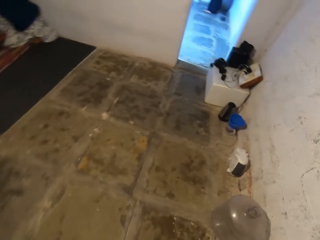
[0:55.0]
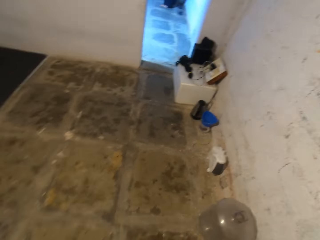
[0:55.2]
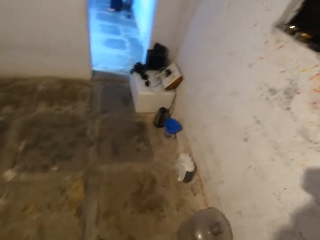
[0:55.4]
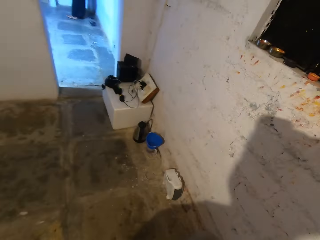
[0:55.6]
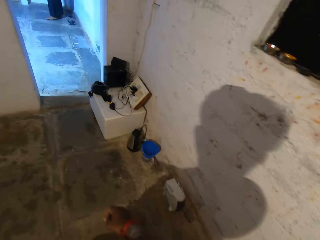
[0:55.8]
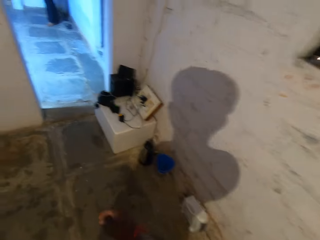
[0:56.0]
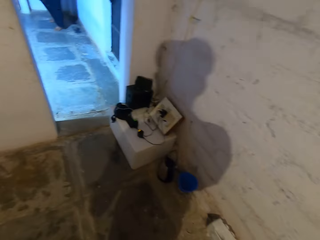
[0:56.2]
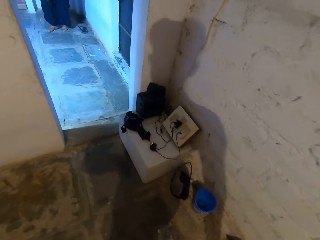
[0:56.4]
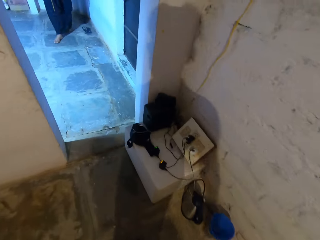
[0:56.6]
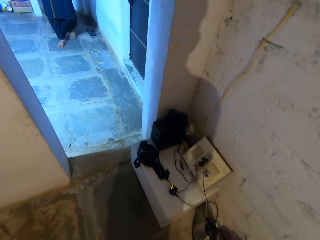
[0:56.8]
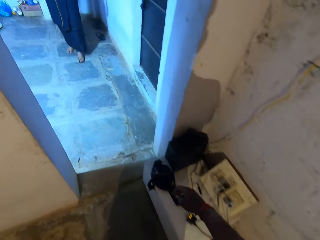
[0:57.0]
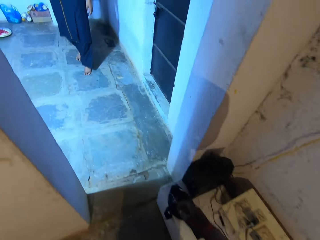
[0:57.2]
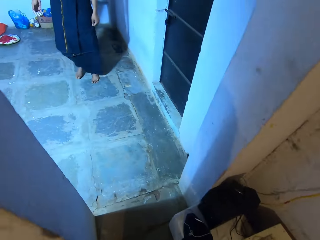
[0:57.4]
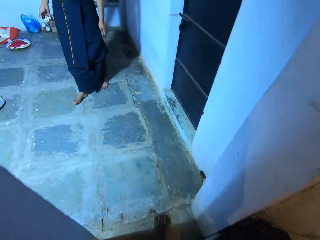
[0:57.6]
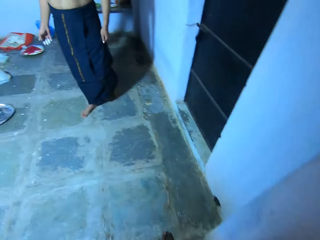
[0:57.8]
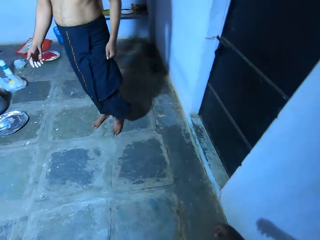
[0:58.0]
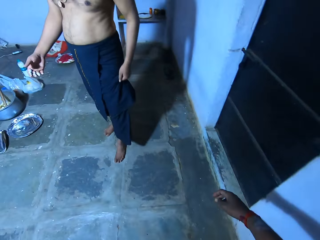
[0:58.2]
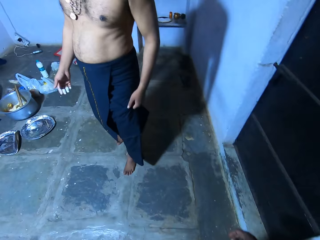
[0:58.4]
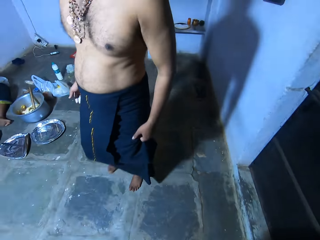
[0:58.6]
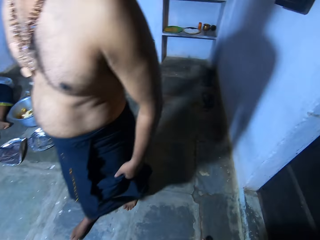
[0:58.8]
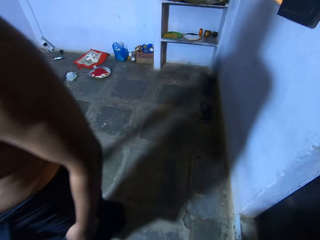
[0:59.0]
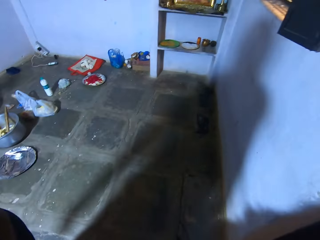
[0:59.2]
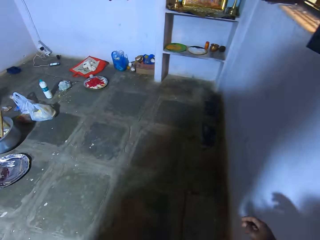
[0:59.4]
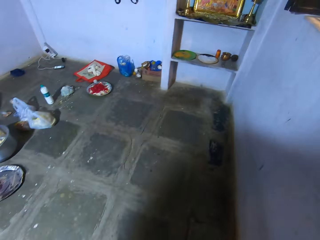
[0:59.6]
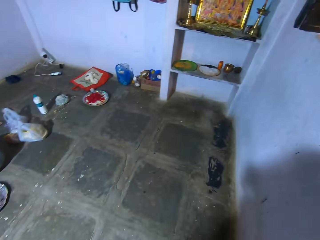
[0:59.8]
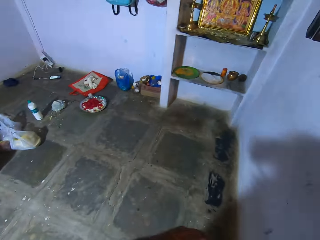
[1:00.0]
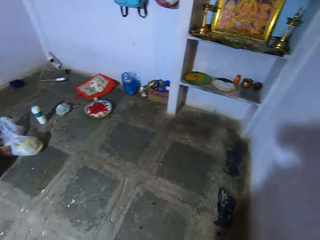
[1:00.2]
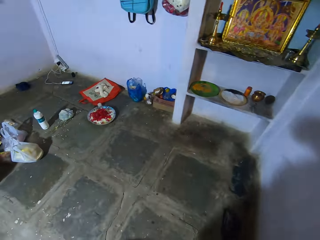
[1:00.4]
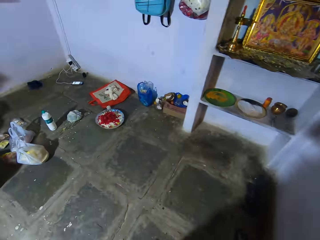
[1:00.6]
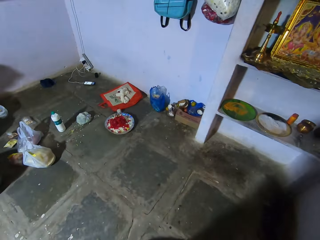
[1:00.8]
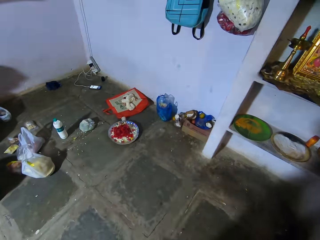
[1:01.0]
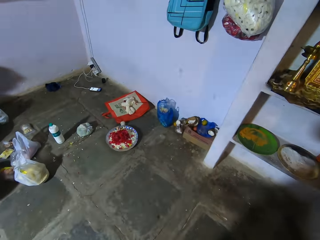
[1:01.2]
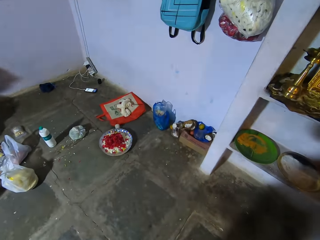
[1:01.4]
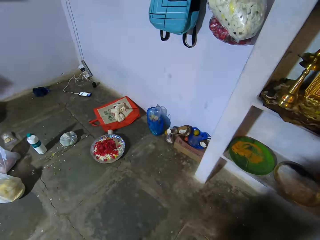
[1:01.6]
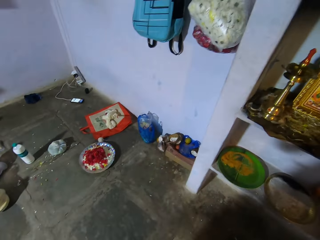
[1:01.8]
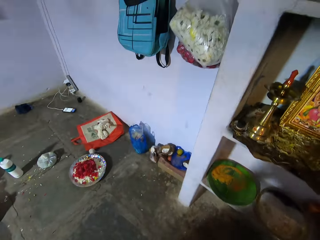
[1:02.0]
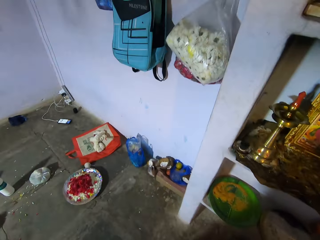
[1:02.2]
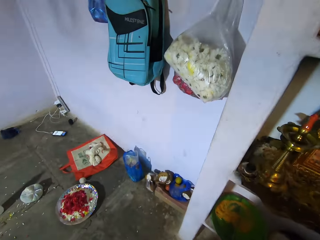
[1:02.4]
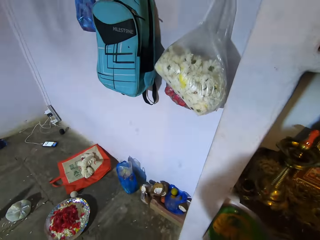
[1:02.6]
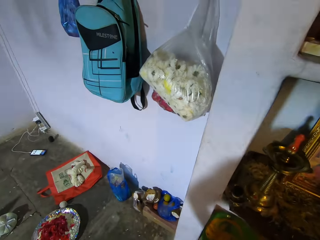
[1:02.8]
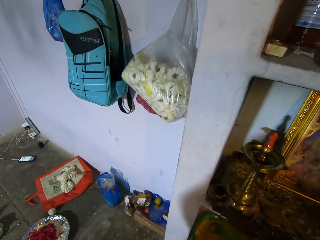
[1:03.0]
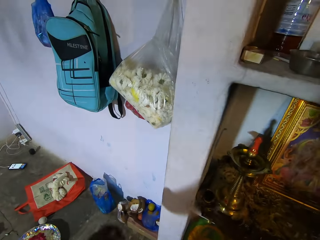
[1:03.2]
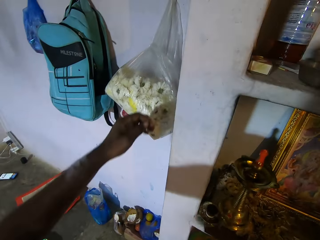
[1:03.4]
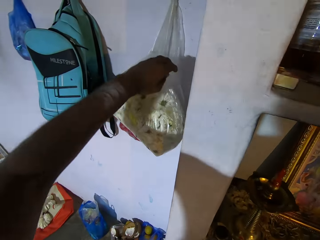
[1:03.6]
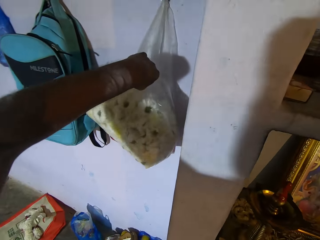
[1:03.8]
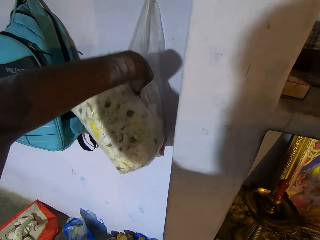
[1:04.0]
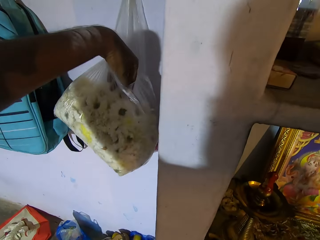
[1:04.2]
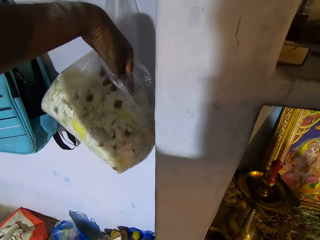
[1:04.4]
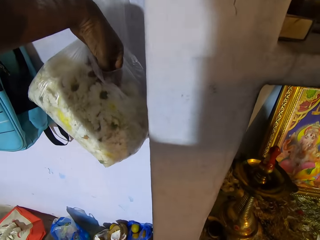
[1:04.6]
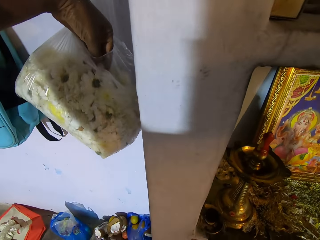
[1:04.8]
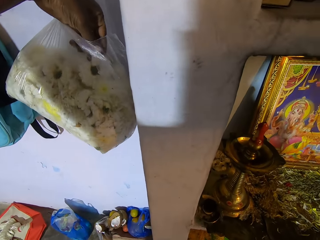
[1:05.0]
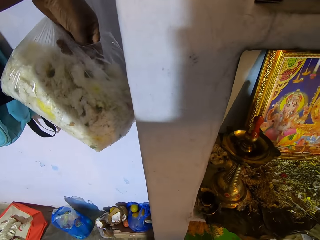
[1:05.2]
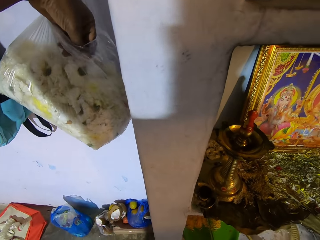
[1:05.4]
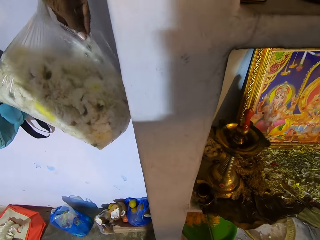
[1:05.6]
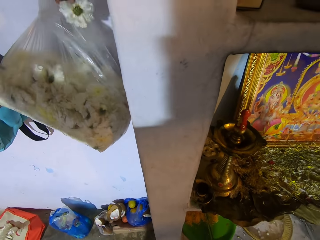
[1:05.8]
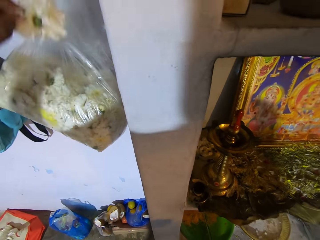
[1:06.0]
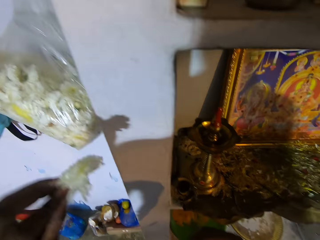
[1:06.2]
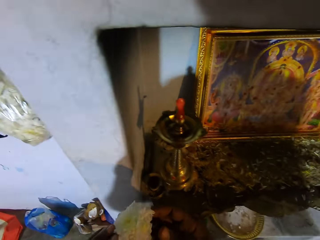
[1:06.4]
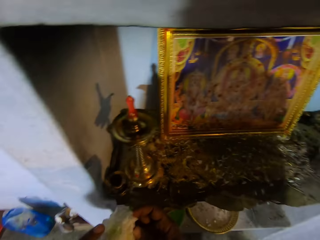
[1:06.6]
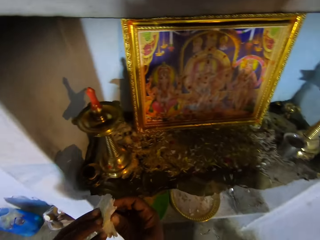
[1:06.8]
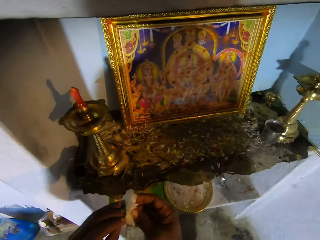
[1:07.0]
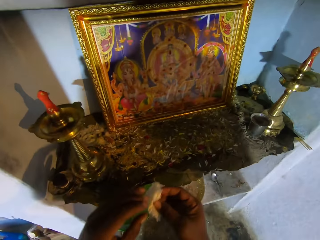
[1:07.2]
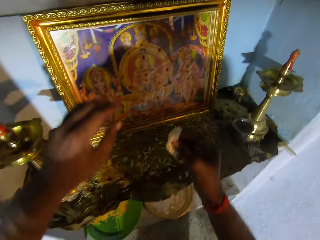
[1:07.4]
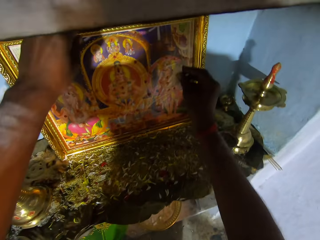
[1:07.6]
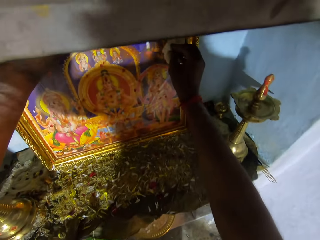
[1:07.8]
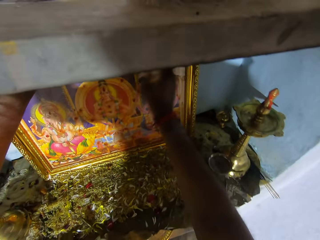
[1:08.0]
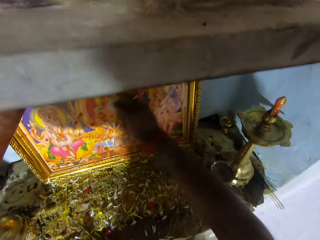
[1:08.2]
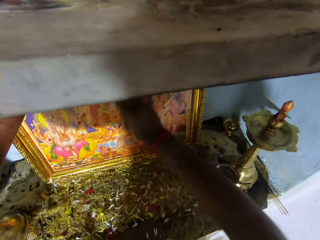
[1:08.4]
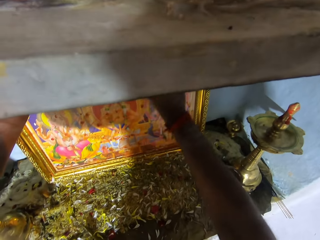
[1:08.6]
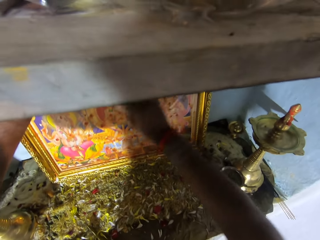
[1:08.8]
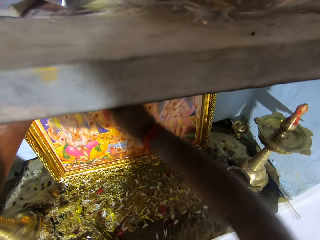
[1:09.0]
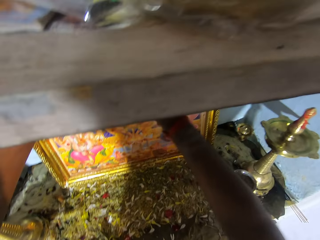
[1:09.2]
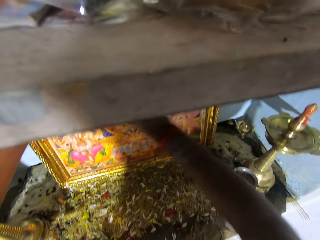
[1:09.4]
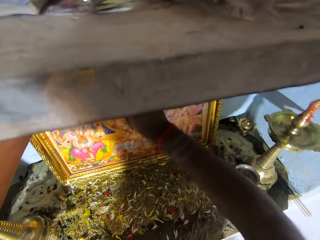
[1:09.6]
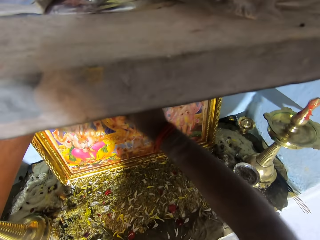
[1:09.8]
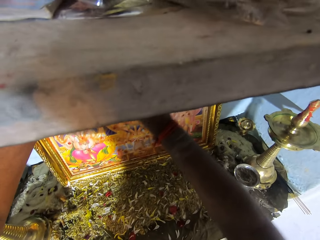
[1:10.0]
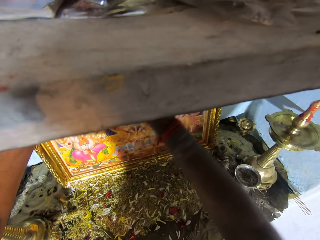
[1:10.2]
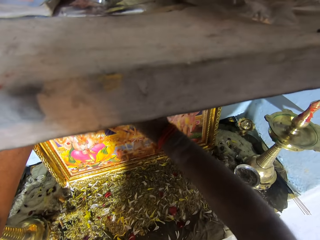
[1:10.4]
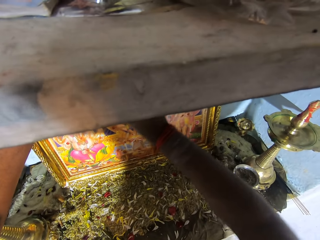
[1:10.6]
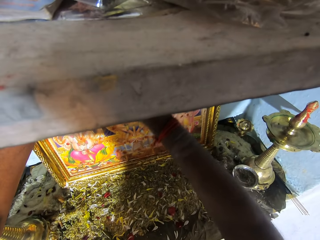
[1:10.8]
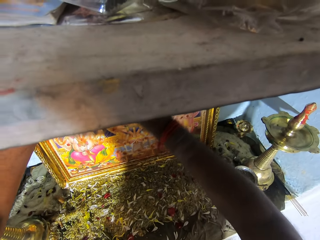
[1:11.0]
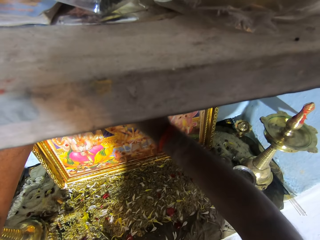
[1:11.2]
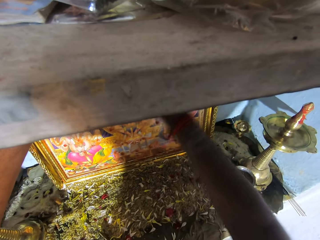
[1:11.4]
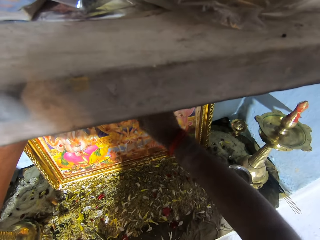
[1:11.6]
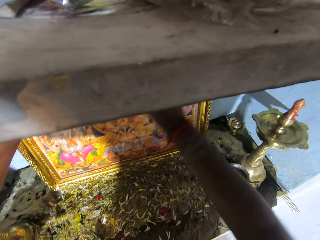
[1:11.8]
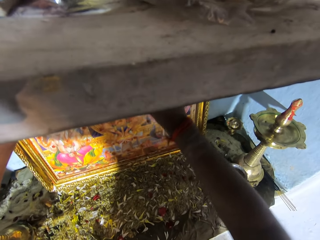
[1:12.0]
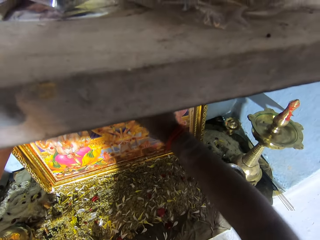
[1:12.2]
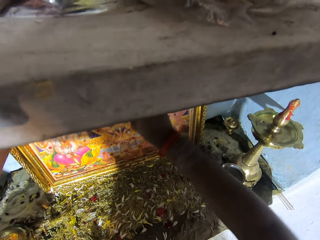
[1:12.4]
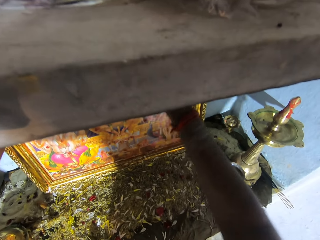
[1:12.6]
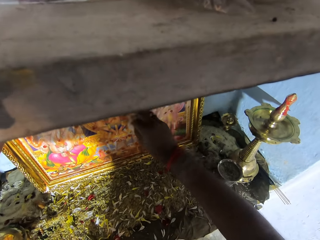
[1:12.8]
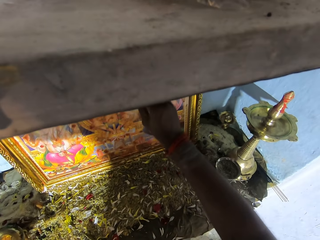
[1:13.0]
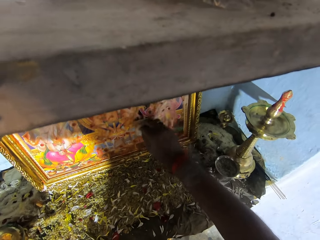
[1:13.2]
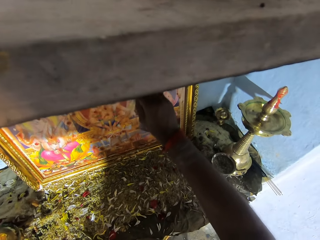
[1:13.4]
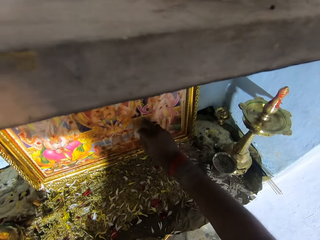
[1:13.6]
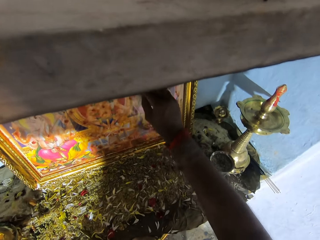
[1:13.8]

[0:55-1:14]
A man walks around. Another man sits on the ground. The camera wearer picks up a flower in a paper bag. He puts his hand in the paper bag. He picks up the flower with the other hand. He wipes the picture frame with the flower.

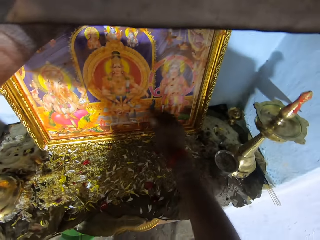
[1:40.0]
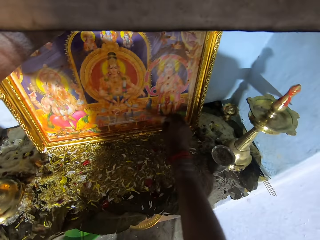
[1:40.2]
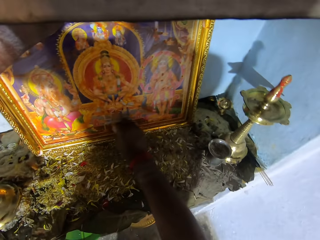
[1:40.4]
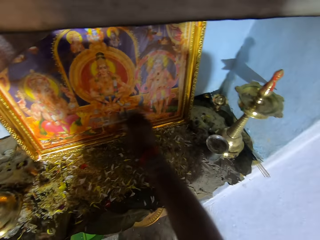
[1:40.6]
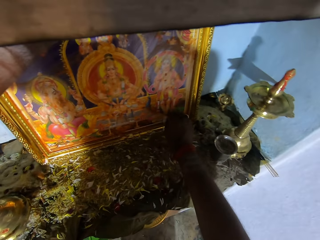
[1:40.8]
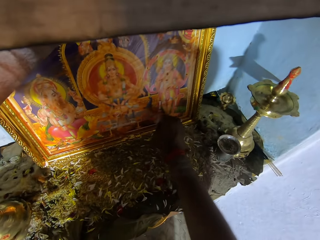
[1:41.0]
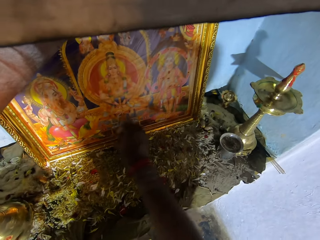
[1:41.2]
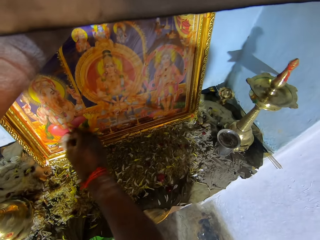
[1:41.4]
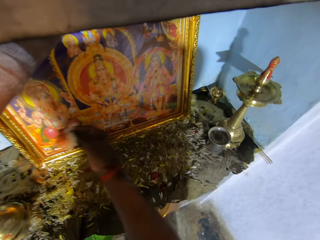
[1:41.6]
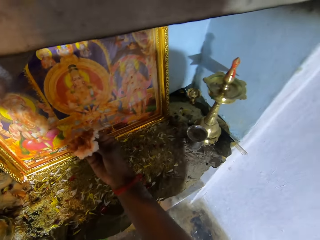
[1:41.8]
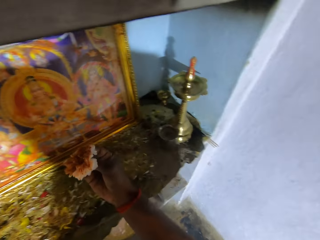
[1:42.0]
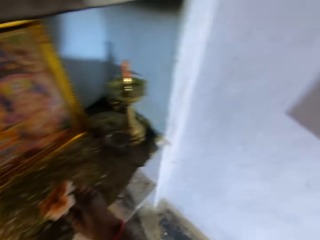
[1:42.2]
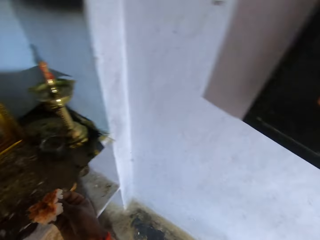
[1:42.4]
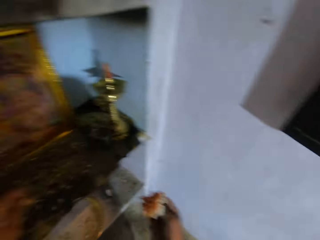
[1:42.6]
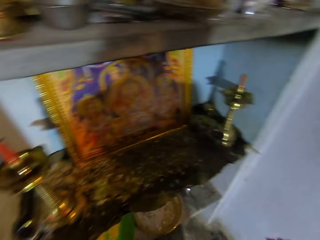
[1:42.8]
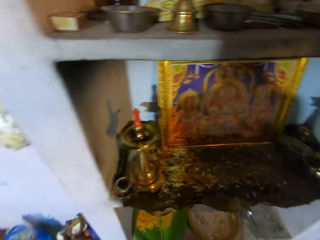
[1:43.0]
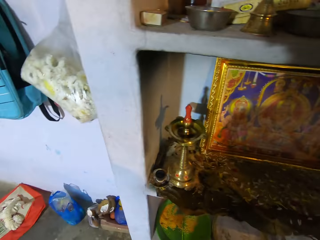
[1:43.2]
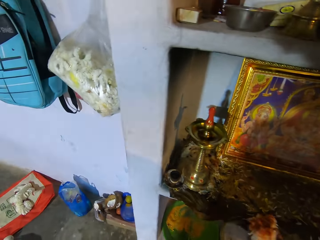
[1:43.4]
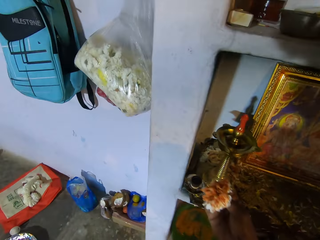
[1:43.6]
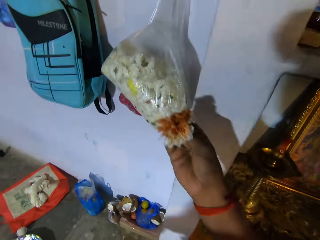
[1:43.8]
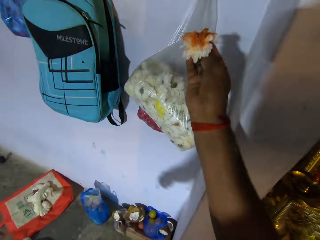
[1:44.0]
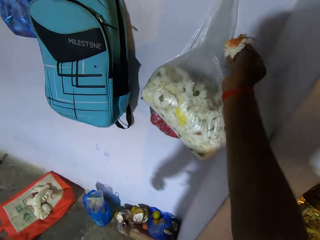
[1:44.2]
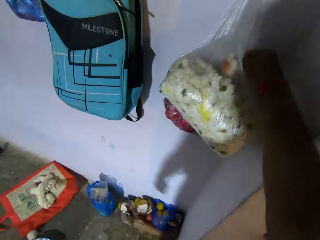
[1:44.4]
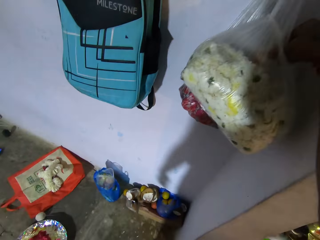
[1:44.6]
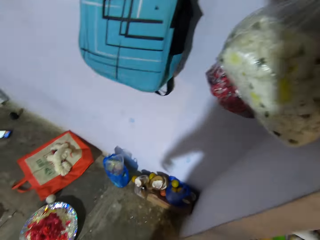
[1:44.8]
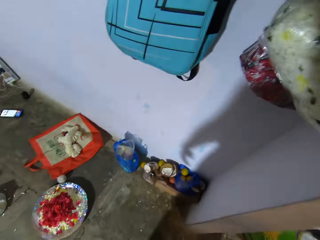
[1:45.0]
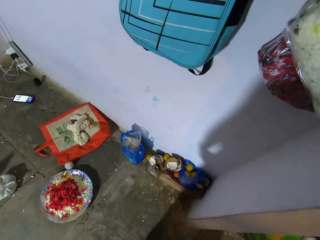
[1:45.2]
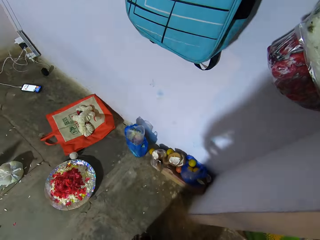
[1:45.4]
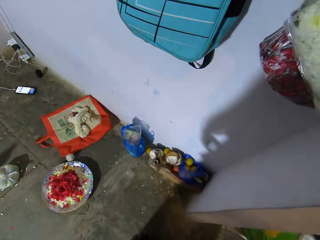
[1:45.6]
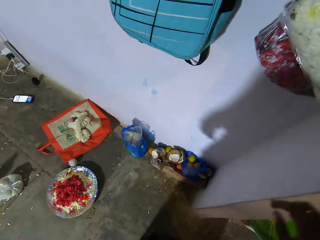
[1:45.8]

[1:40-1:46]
The camera wearer looks around. They look at the flower and put the flower in a paper bag.
